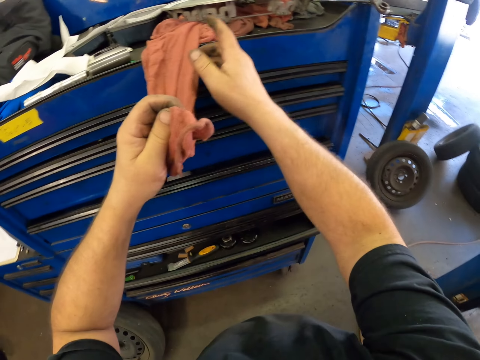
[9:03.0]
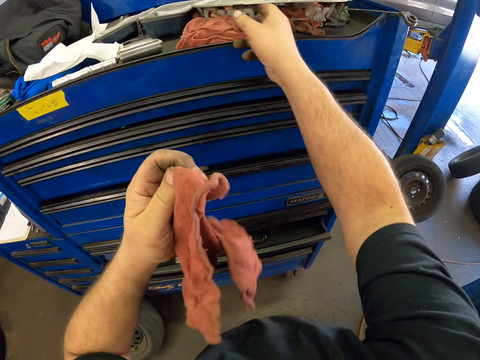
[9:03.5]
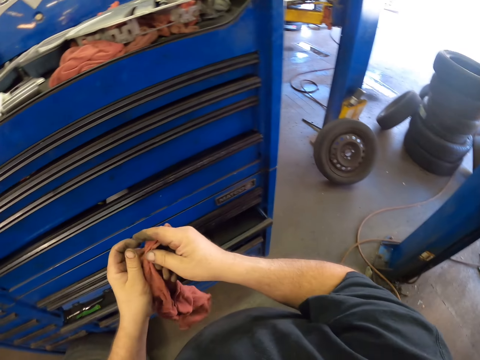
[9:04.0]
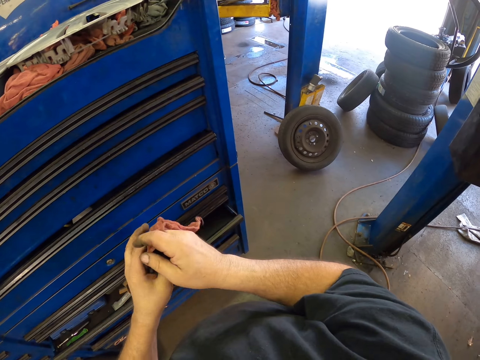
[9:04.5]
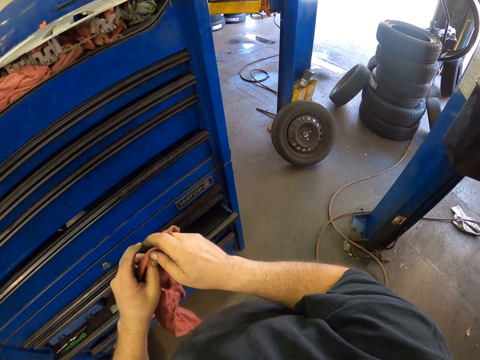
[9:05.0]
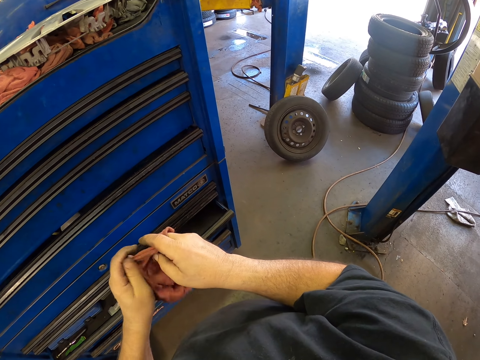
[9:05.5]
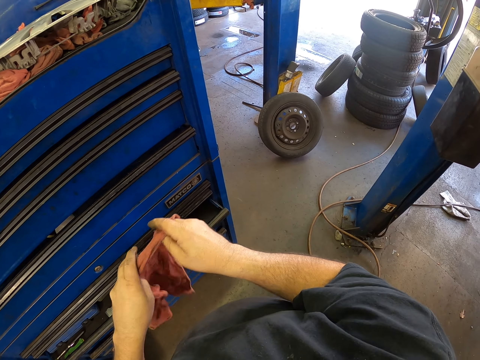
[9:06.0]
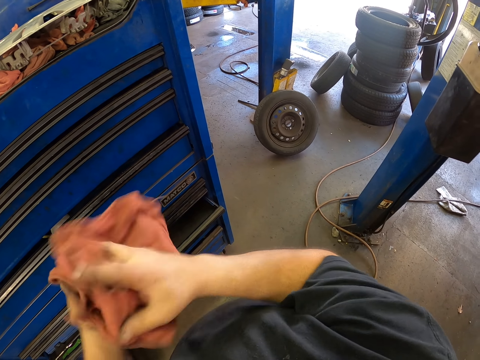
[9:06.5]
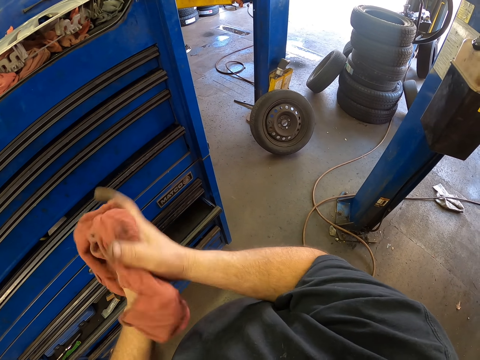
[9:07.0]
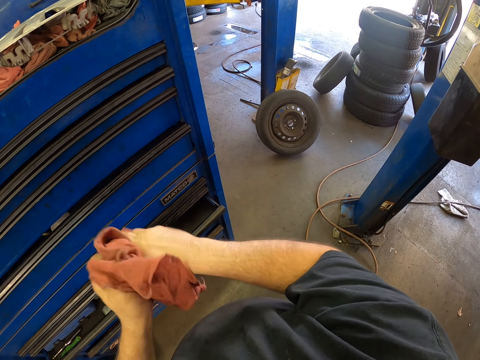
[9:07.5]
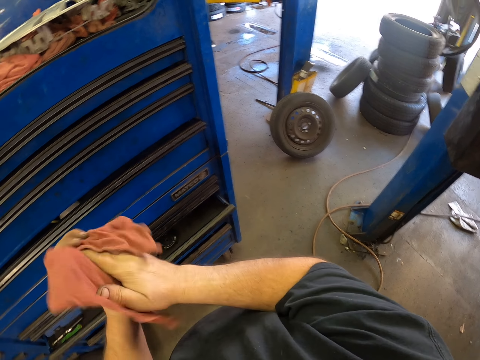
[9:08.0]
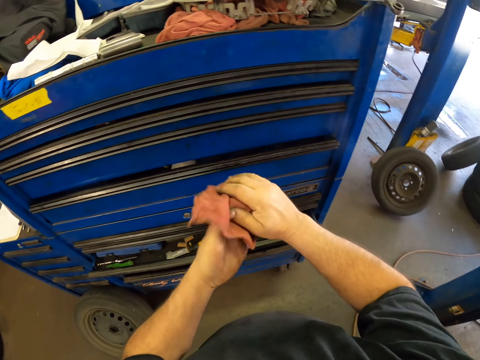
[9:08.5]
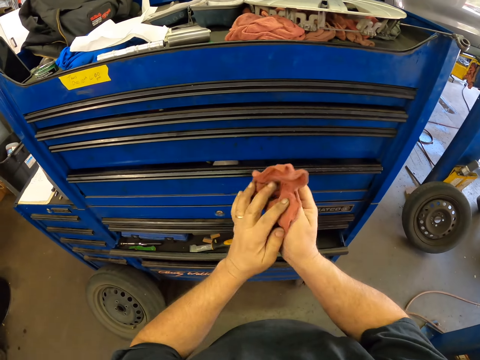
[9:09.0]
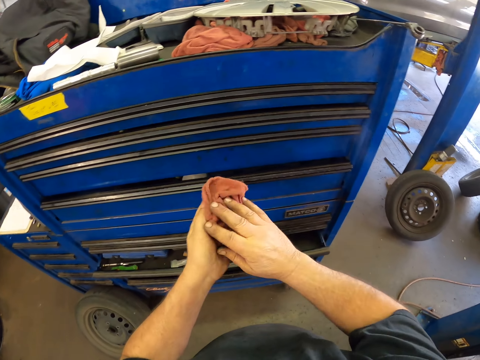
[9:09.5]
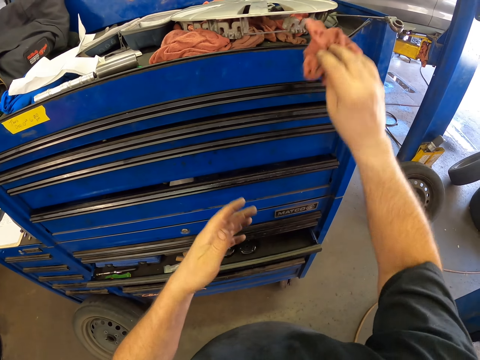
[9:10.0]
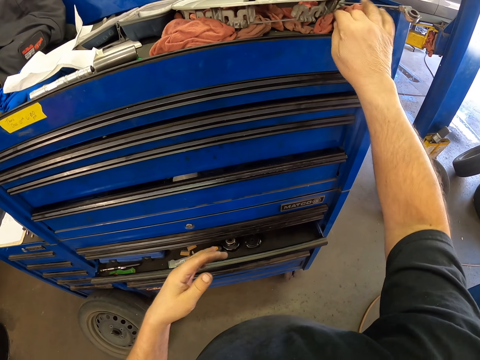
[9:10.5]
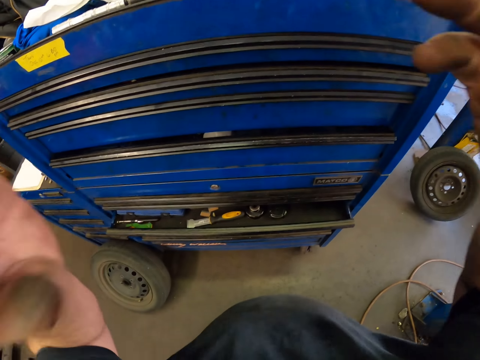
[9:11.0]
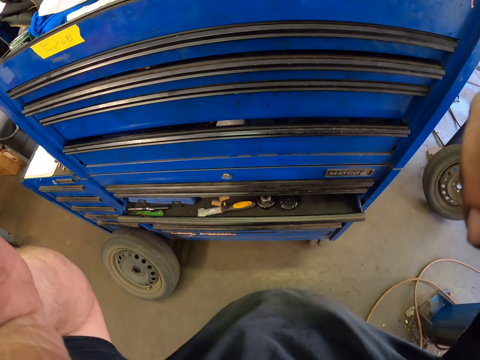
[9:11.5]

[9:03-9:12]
The camera wearer holds the piece of cloth. He wipes his hands with the piece of cloth.
